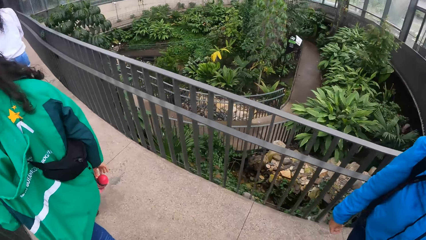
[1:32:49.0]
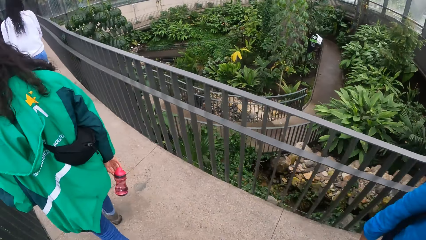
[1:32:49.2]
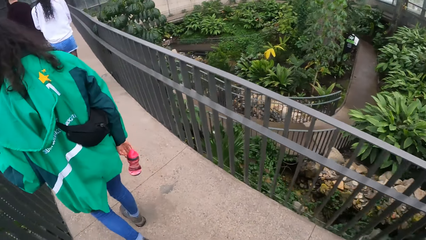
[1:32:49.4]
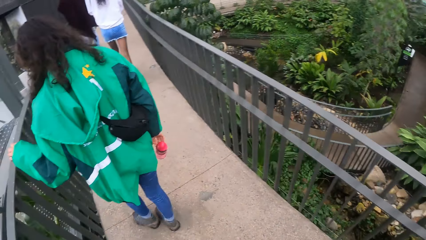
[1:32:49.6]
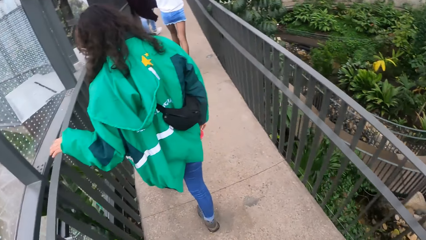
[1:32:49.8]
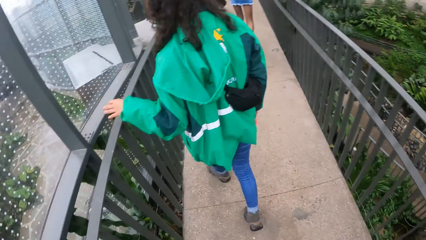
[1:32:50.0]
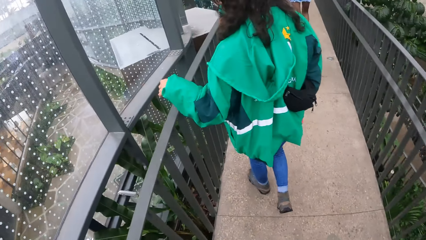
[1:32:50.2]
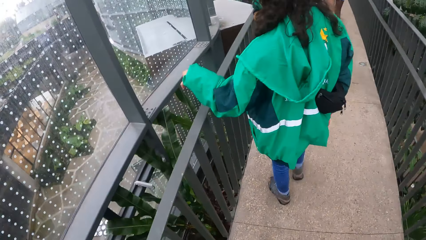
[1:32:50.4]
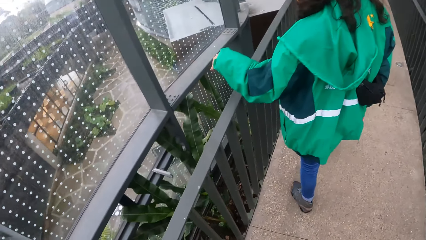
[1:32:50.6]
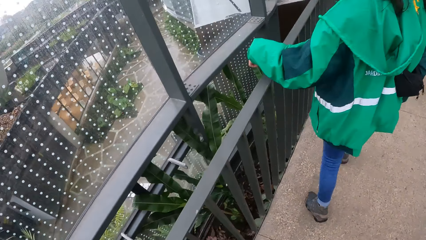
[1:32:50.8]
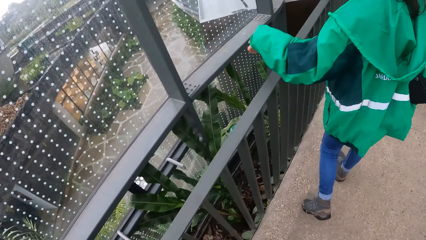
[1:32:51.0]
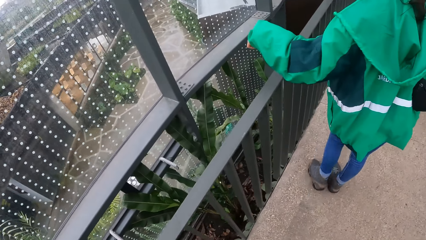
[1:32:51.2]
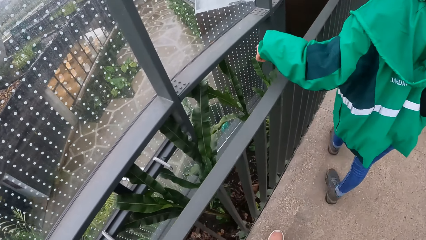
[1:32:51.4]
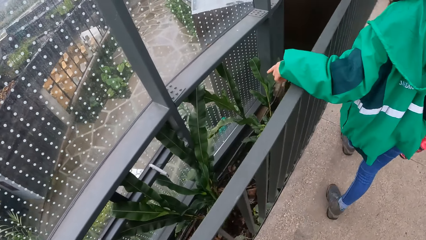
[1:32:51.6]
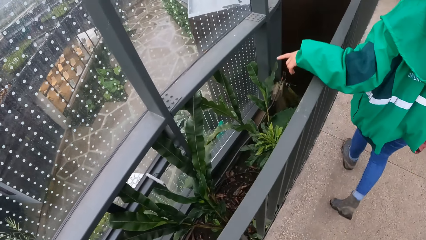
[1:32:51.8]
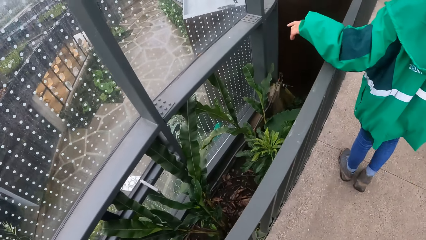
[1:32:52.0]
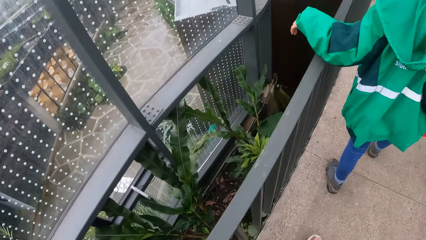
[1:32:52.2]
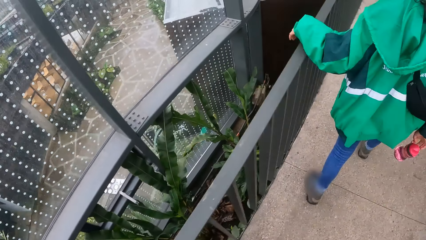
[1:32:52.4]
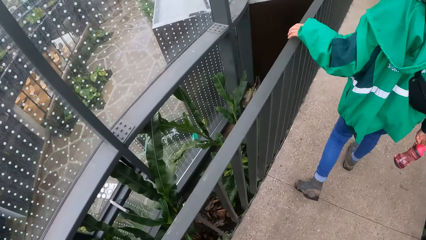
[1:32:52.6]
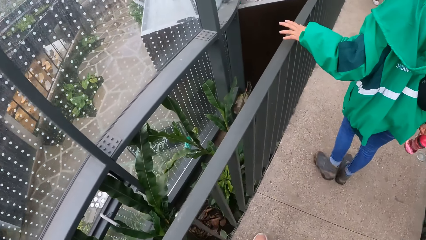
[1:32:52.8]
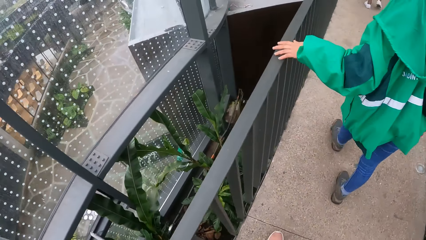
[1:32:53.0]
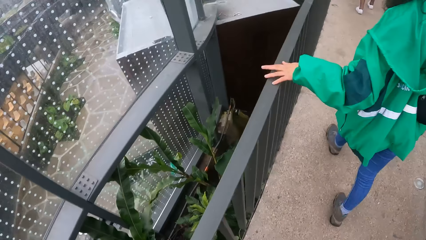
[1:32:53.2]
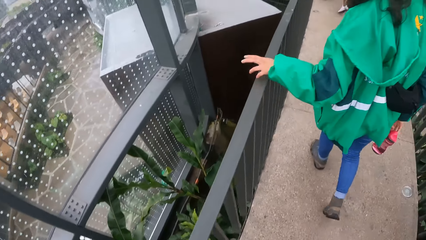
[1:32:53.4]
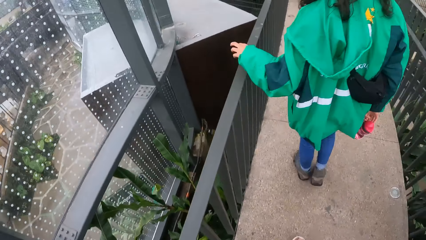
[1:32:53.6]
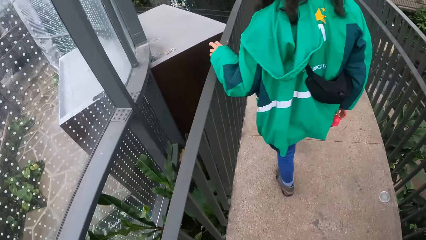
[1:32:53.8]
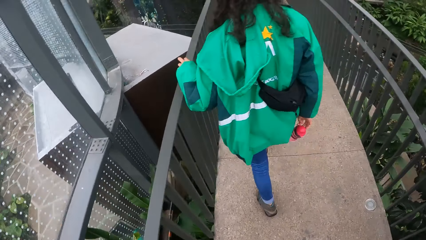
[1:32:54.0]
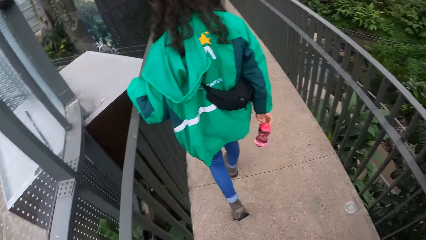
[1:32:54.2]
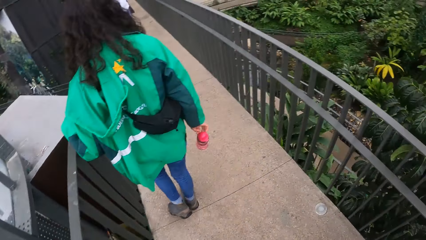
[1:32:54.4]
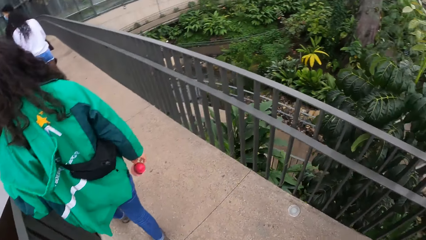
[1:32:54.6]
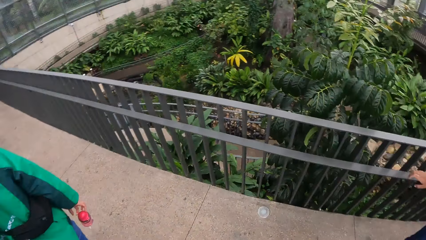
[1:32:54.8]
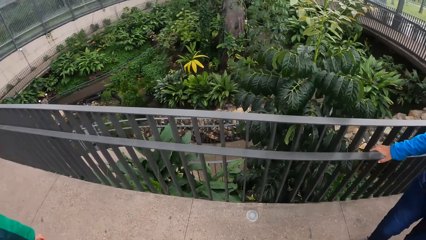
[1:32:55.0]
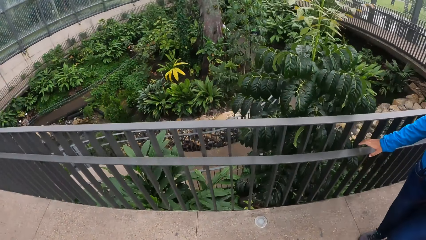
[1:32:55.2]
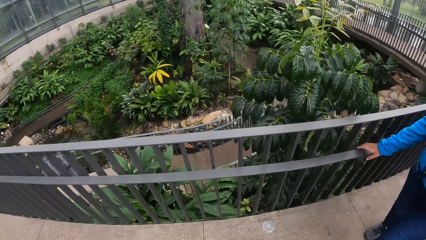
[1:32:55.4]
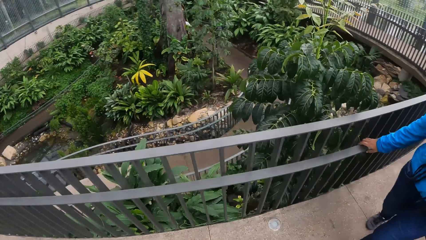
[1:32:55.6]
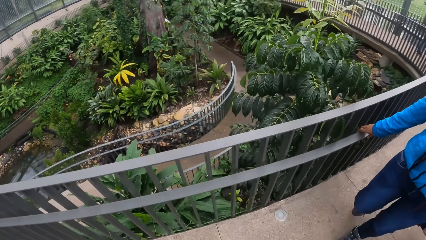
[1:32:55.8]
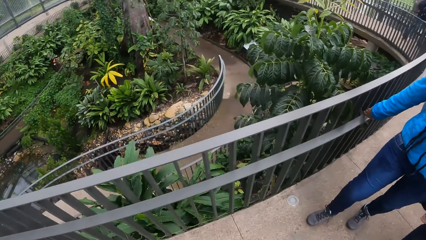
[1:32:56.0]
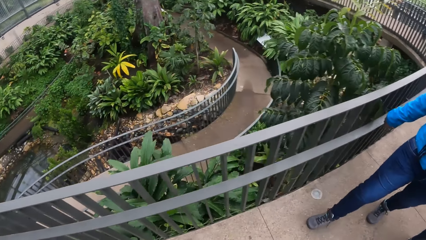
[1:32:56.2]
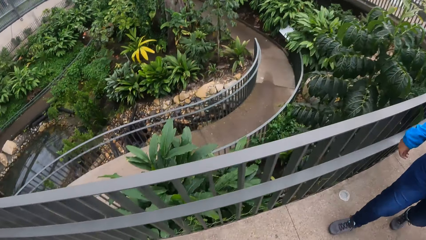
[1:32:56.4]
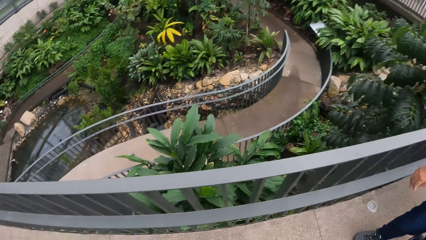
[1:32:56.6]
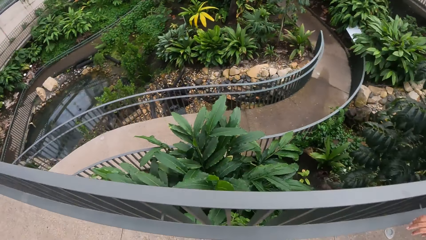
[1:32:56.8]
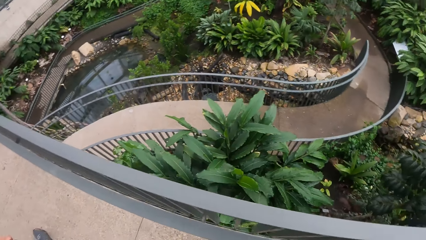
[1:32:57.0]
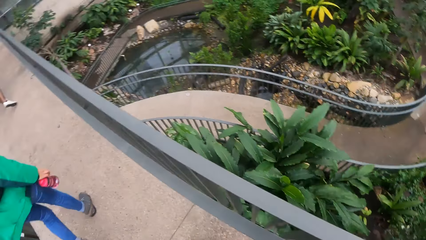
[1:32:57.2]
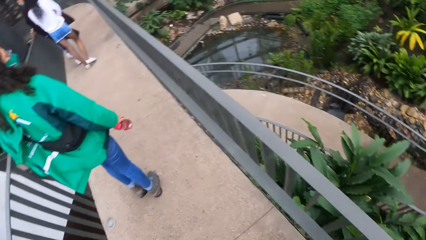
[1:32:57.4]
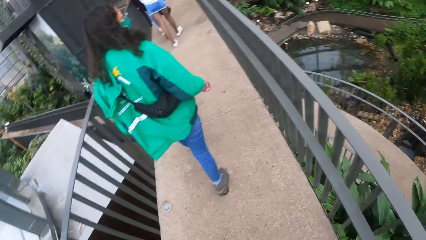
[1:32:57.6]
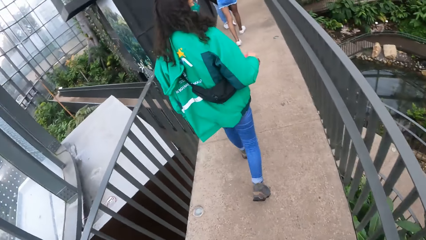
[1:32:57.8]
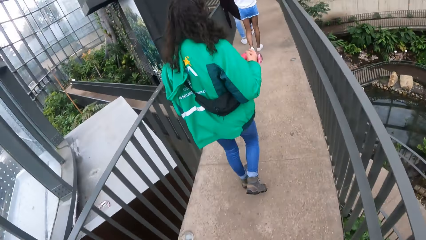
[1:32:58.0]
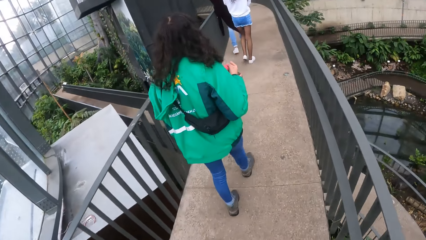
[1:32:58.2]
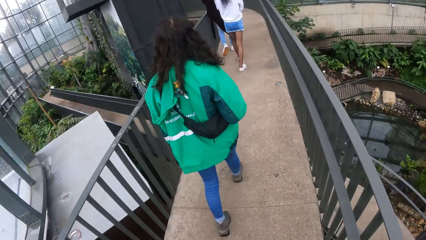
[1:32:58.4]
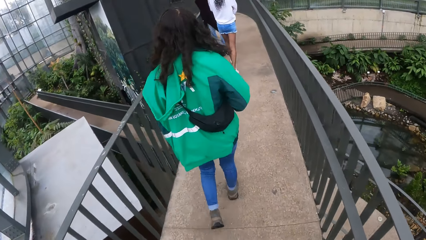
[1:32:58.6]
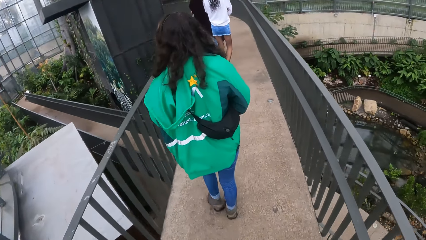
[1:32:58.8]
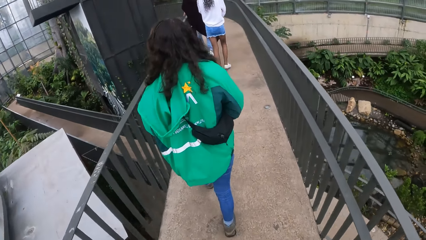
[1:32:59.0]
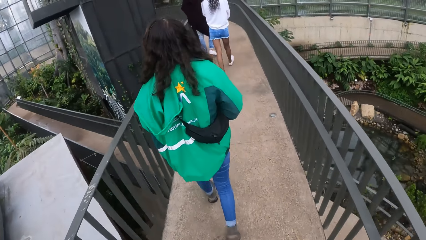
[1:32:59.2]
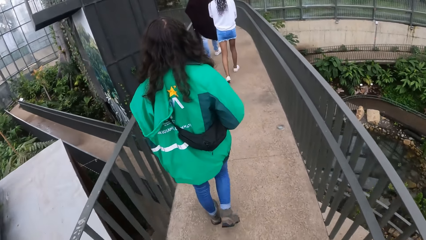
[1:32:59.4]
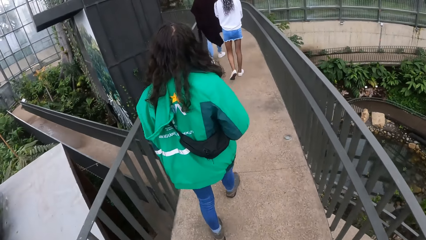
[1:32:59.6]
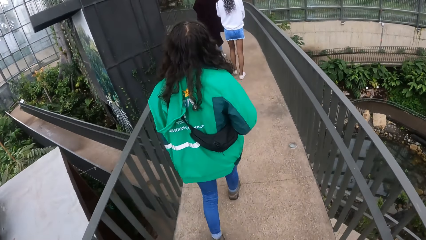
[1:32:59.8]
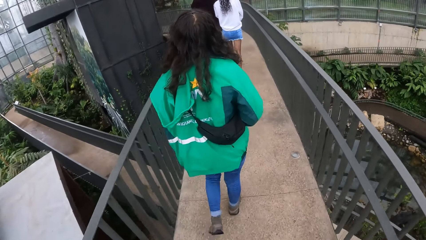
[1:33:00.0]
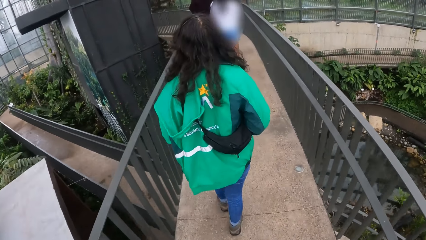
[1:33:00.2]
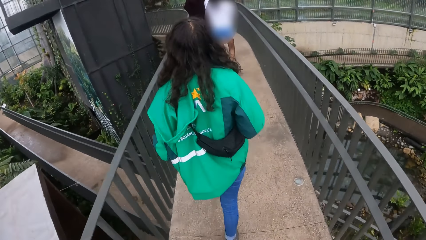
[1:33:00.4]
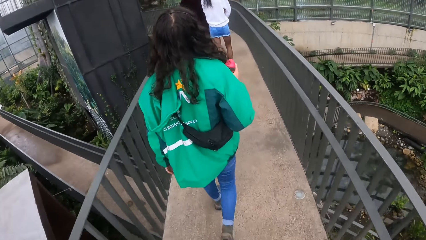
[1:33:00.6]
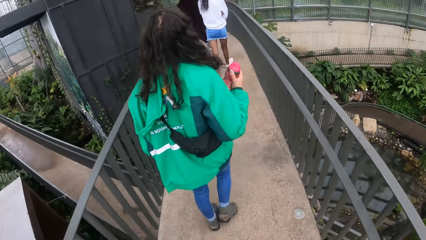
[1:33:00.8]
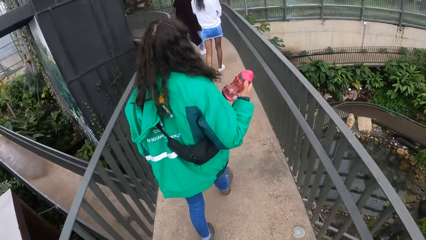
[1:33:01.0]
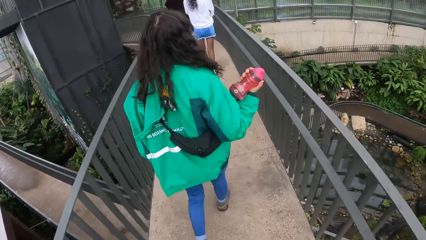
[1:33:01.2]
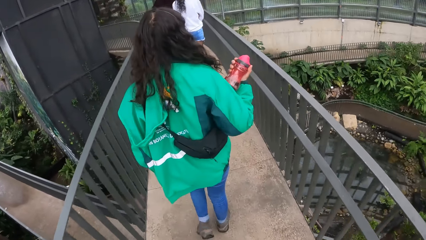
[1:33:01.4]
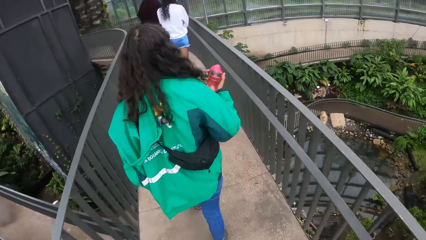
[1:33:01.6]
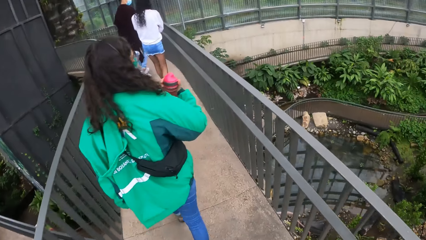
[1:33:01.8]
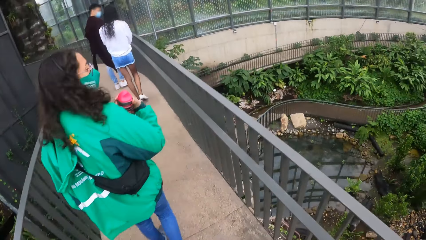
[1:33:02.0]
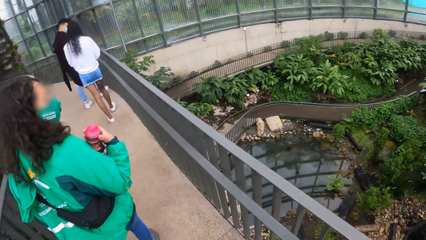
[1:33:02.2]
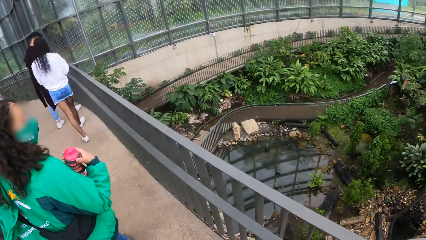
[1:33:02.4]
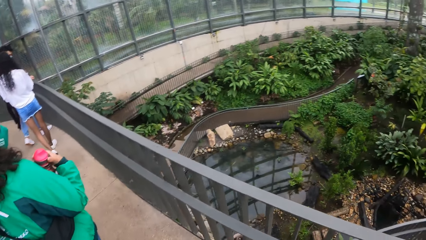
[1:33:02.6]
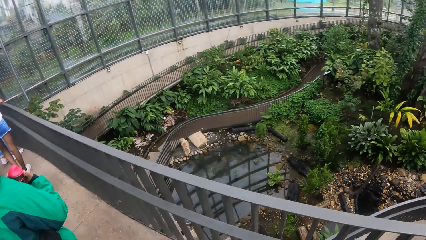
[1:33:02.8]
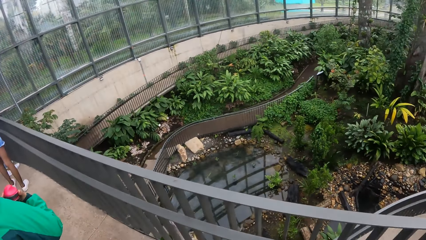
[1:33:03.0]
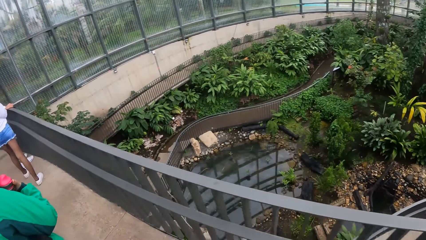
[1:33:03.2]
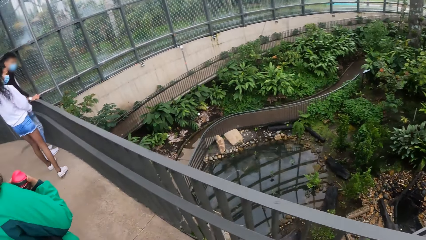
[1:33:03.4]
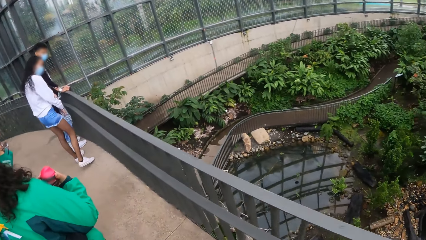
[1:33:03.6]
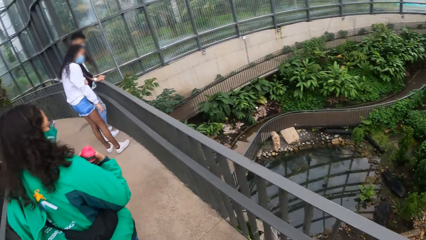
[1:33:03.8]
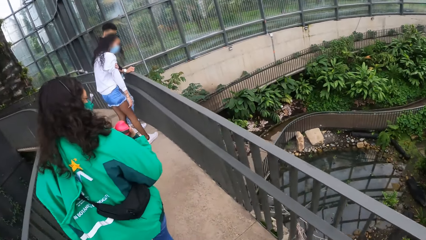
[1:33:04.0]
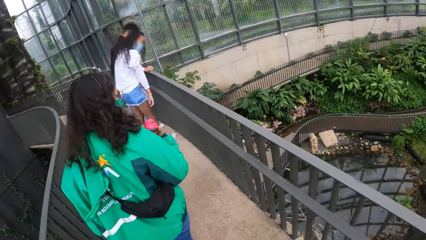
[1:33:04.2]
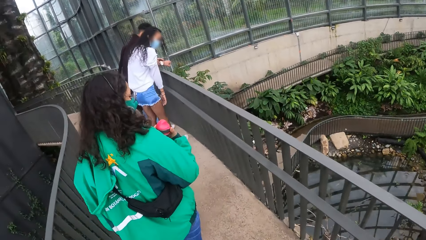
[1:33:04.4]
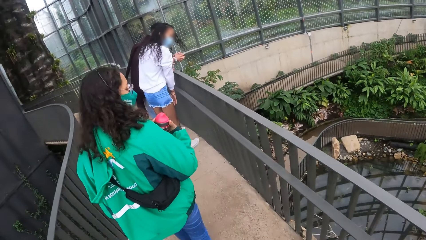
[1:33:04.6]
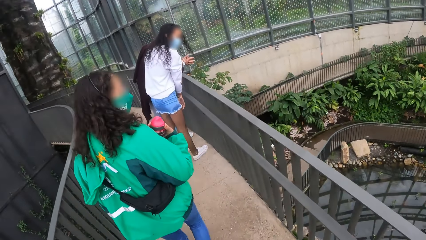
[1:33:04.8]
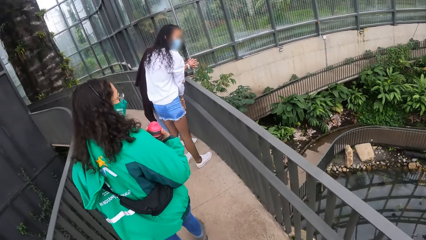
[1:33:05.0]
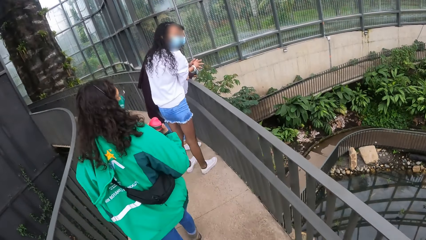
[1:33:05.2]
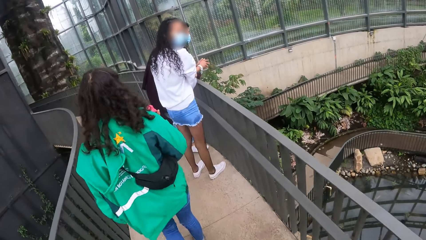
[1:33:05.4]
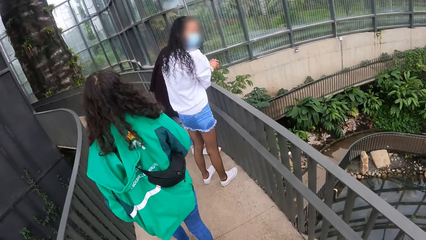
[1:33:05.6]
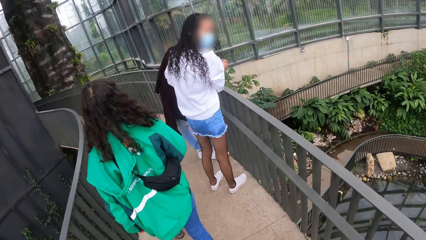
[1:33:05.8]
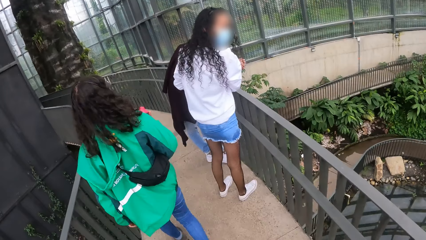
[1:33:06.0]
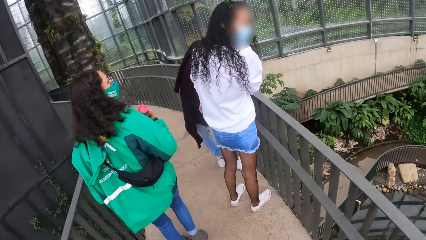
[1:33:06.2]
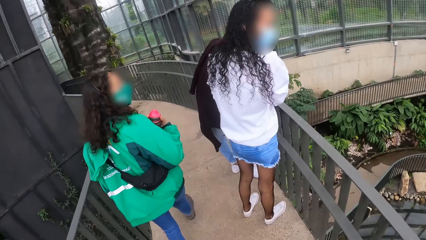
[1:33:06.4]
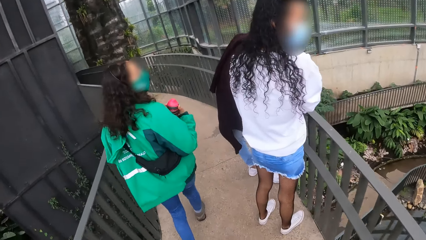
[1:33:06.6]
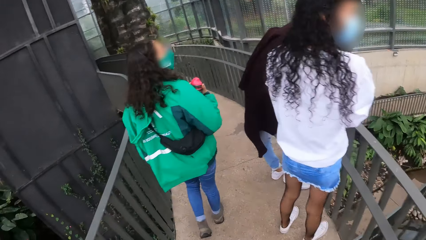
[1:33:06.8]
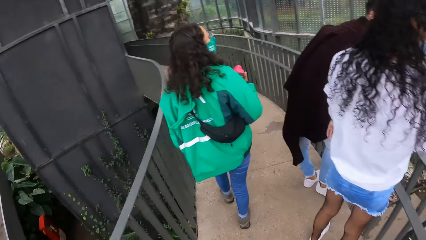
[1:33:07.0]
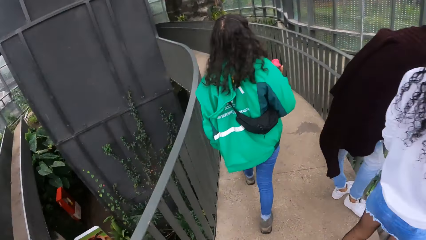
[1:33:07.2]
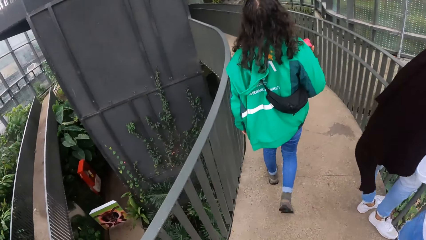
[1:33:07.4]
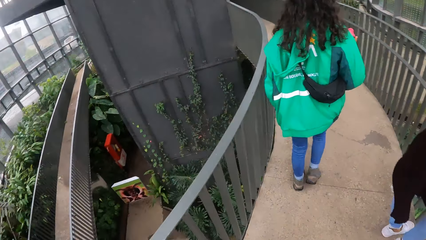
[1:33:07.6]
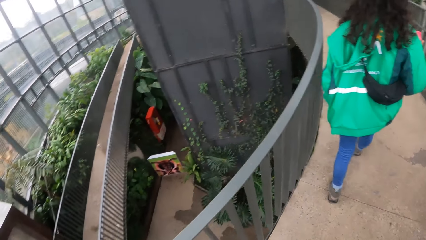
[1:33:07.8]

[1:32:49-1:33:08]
The tour guide gestures with her left hand, drags her left hand along the railing, and taps the railing with her left hand. A woman holds the railing with her left hand. A man rests both hands on the railing, adjusts his hands on the railing, and joins both hands together.
